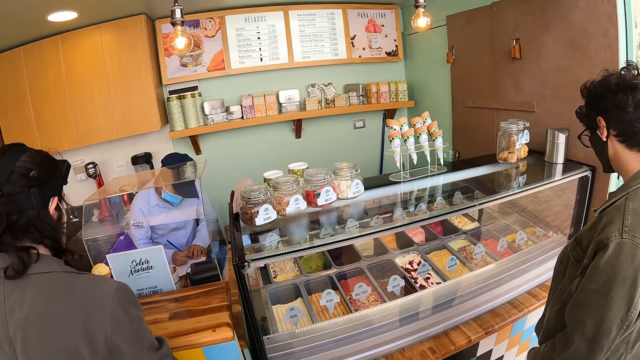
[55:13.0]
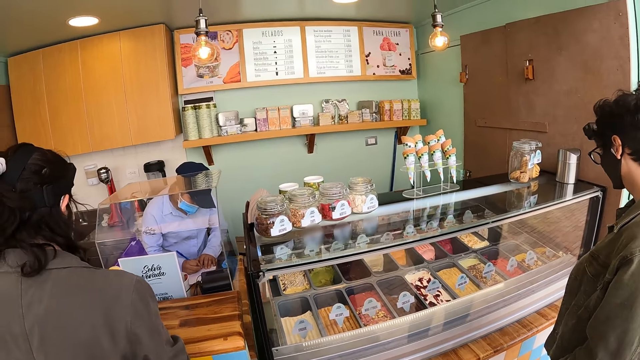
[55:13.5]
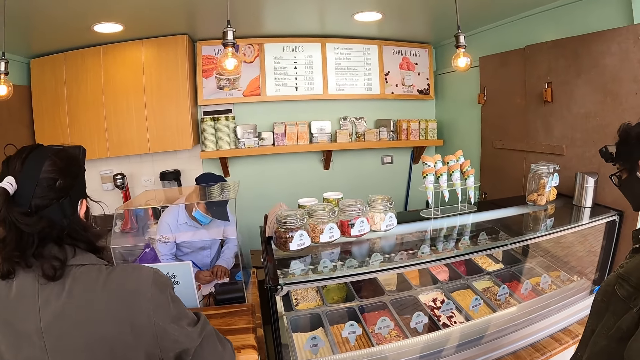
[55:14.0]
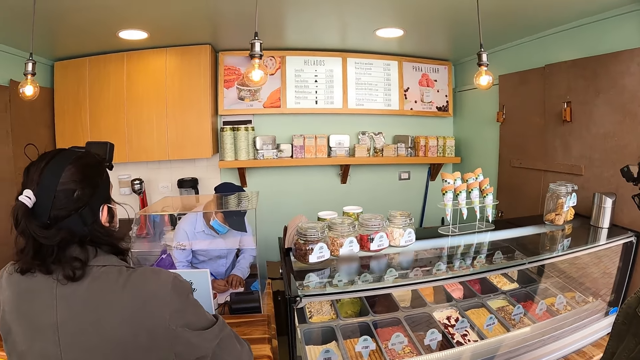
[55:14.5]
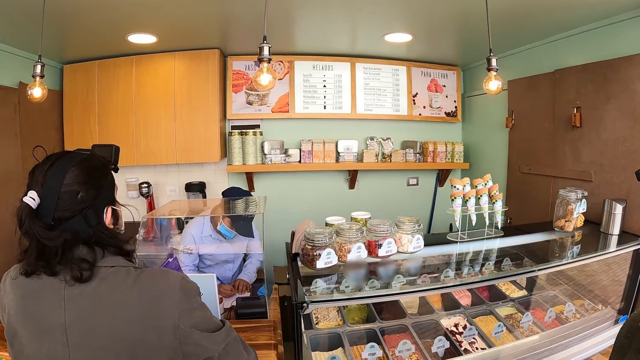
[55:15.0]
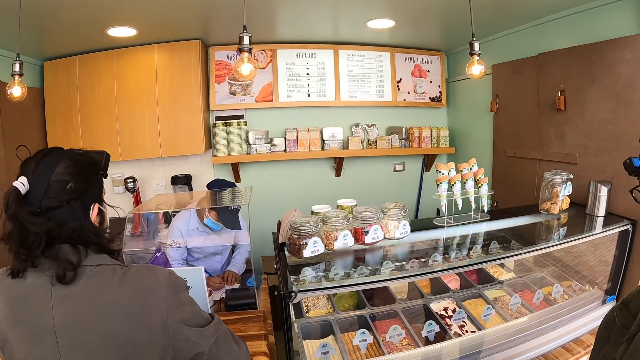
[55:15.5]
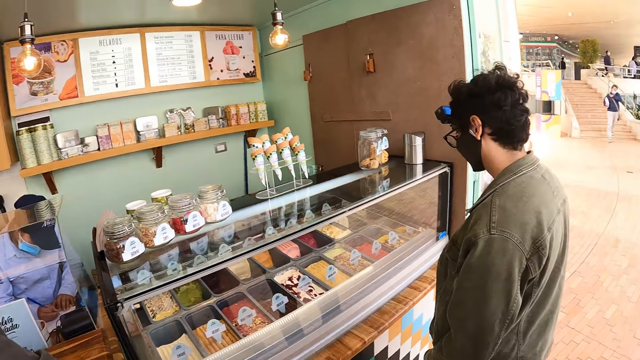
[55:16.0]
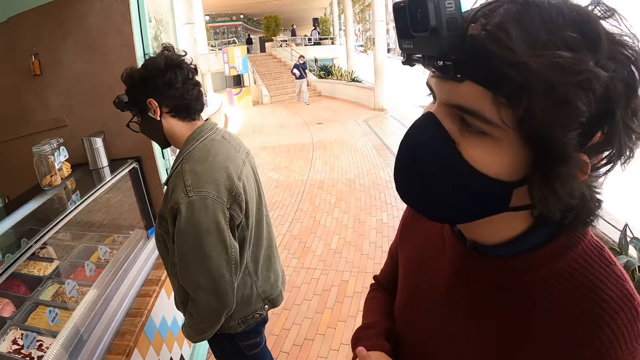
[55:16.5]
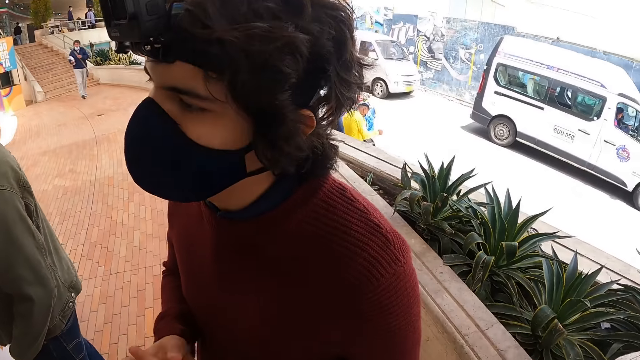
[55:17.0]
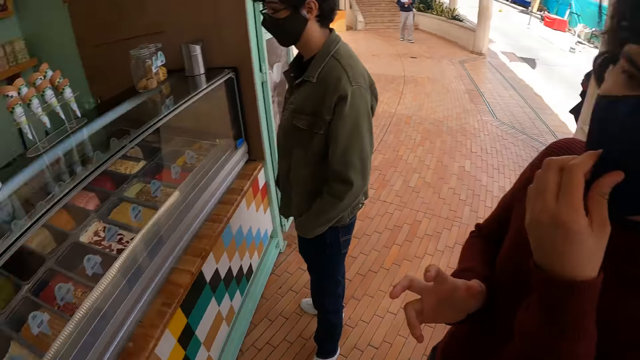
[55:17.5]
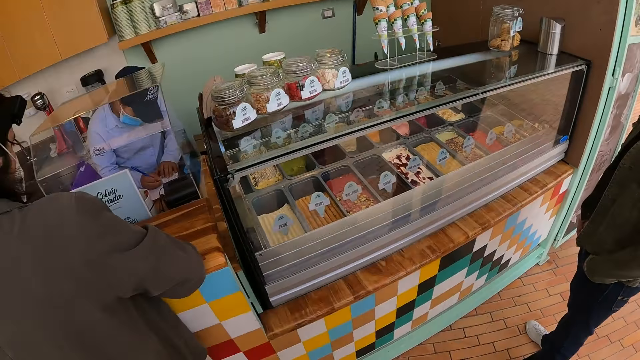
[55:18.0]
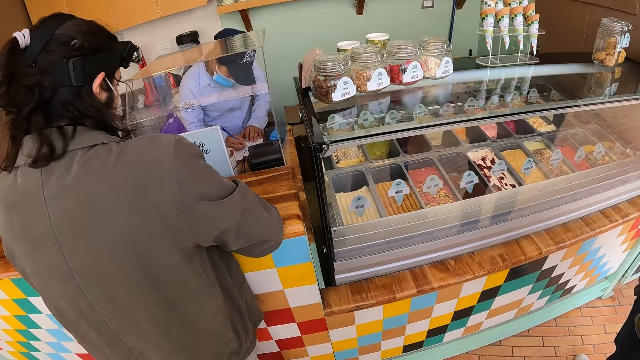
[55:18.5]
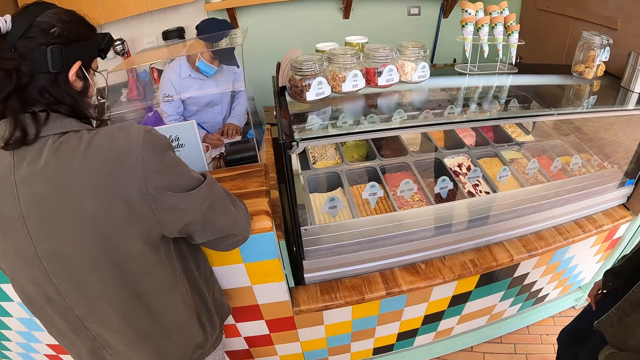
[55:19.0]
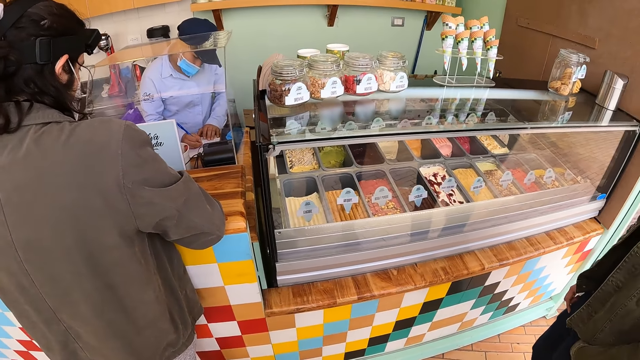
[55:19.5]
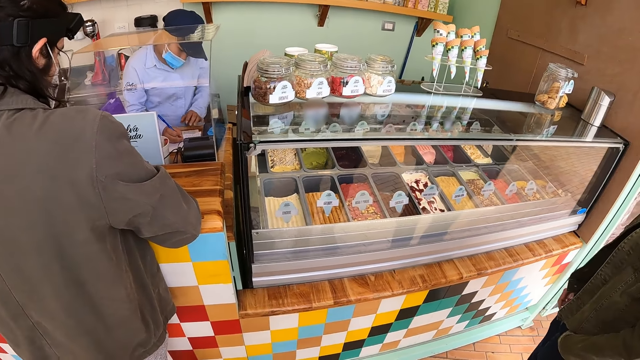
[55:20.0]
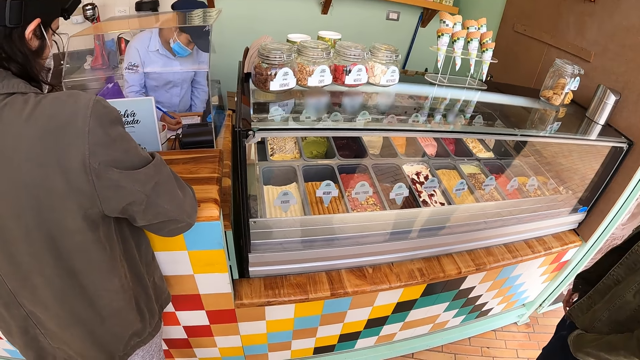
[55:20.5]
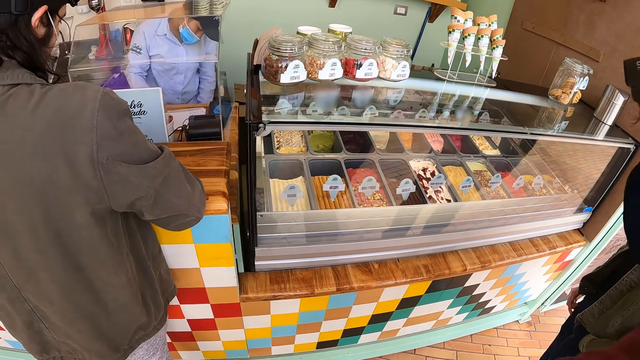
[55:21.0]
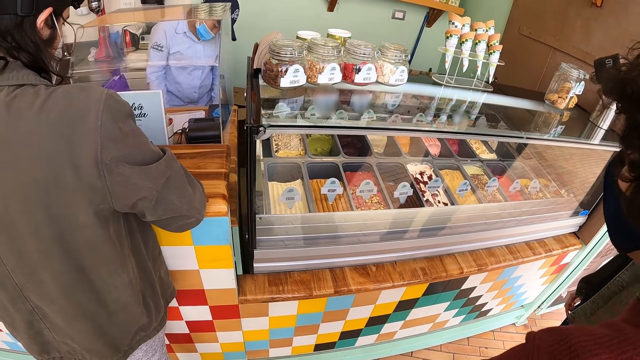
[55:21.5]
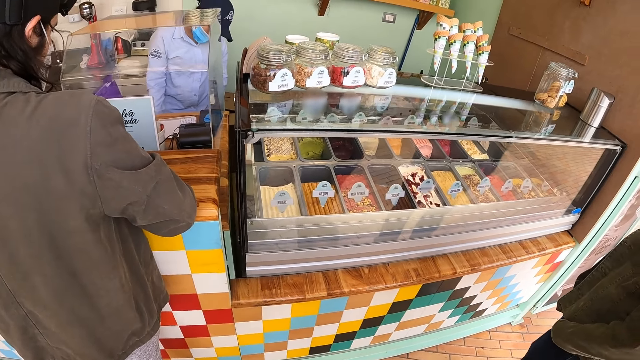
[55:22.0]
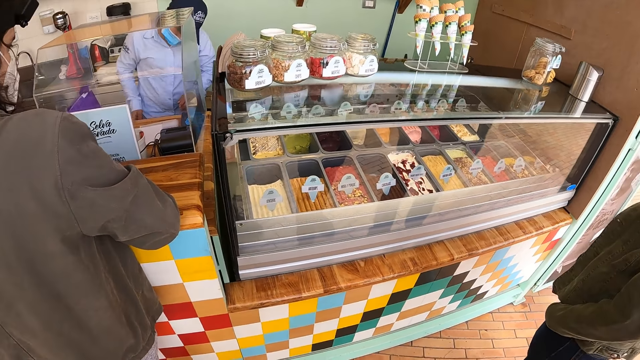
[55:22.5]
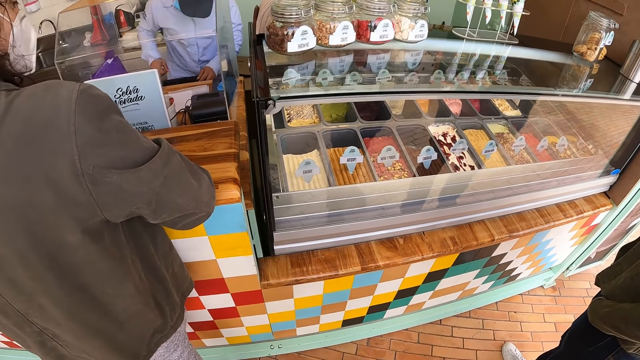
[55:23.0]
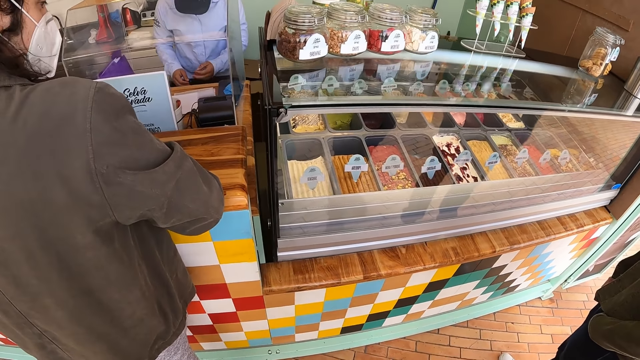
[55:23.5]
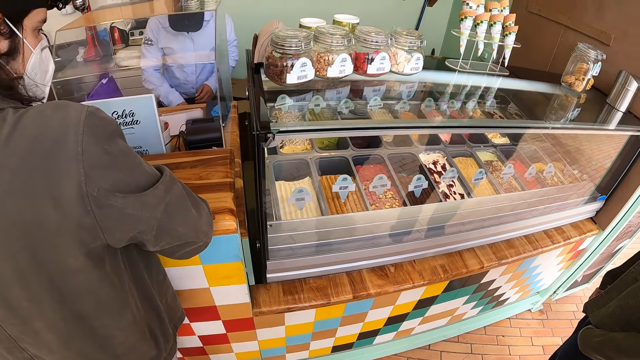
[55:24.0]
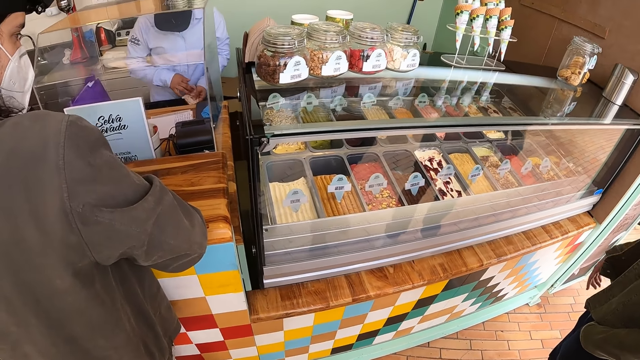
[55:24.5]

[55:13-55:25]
A man lifts a hand. The camera wearer views around the ice cream display counter.

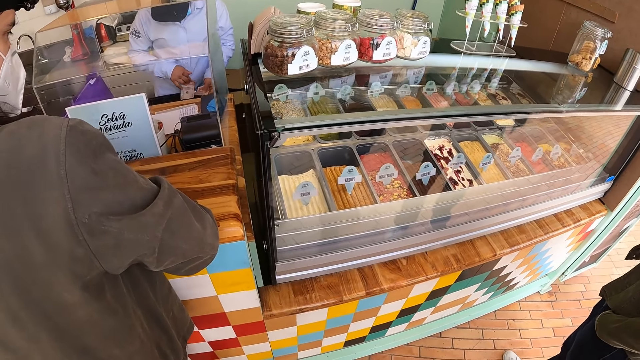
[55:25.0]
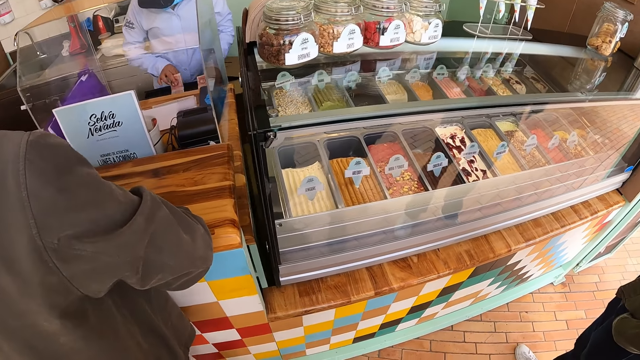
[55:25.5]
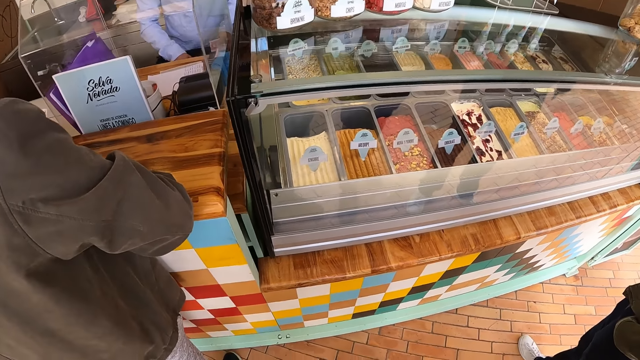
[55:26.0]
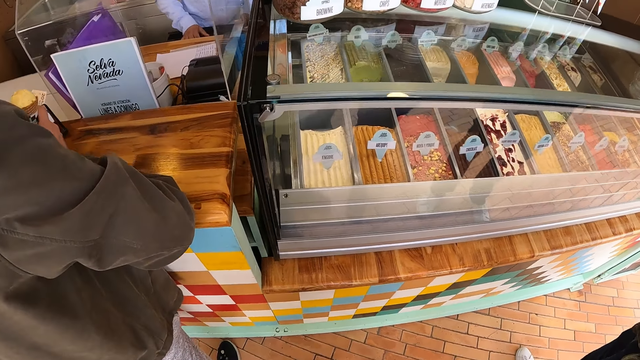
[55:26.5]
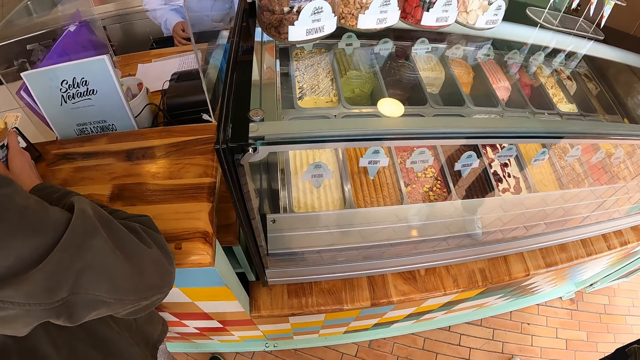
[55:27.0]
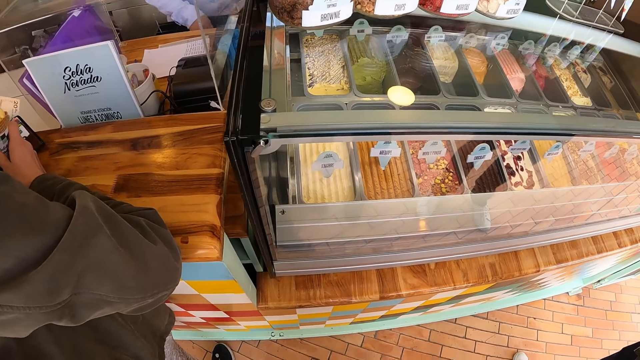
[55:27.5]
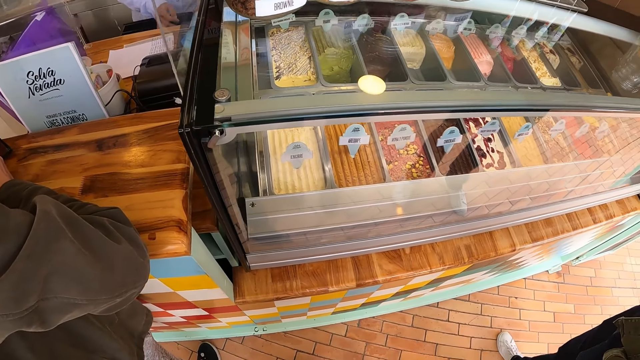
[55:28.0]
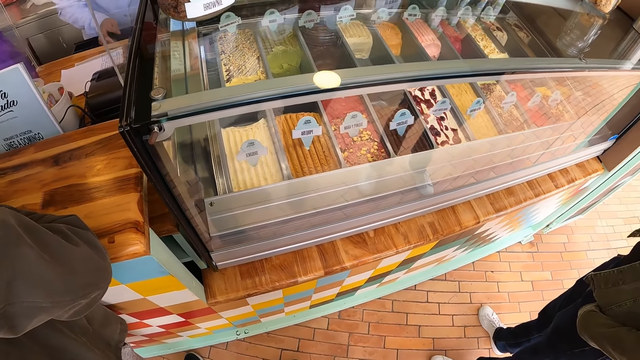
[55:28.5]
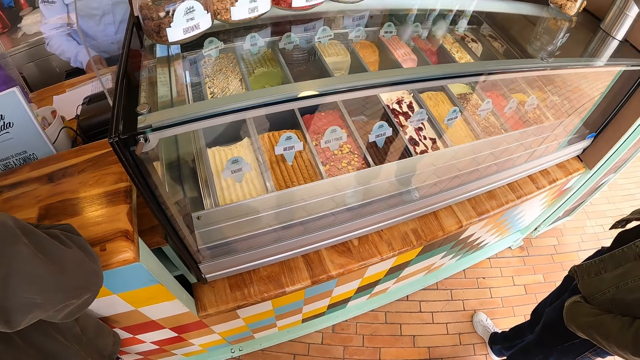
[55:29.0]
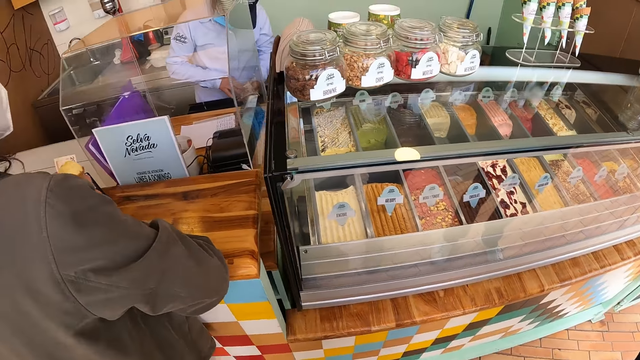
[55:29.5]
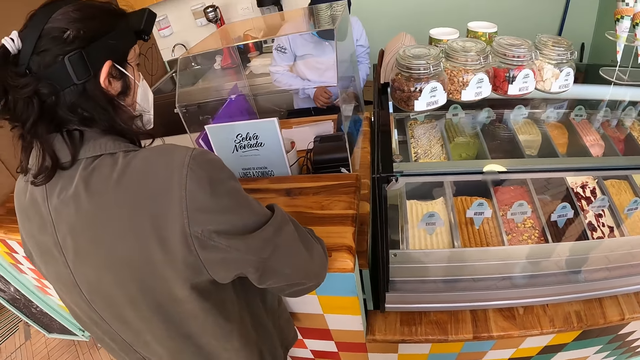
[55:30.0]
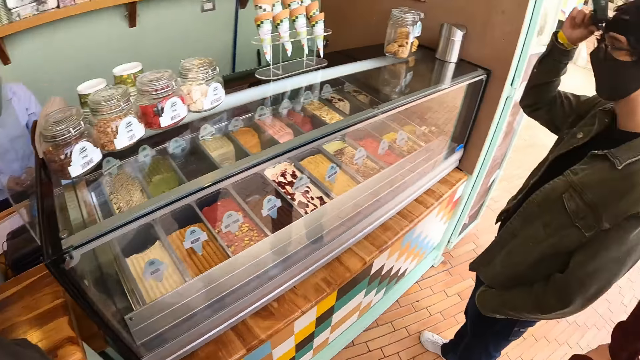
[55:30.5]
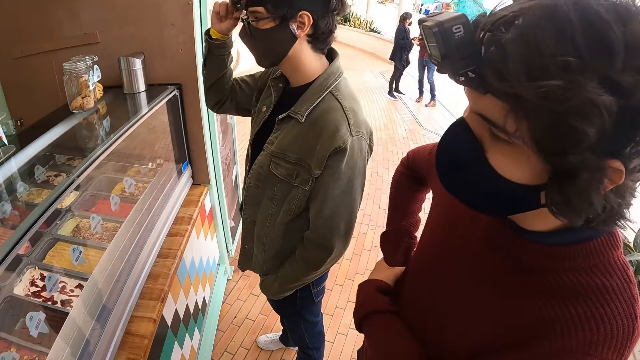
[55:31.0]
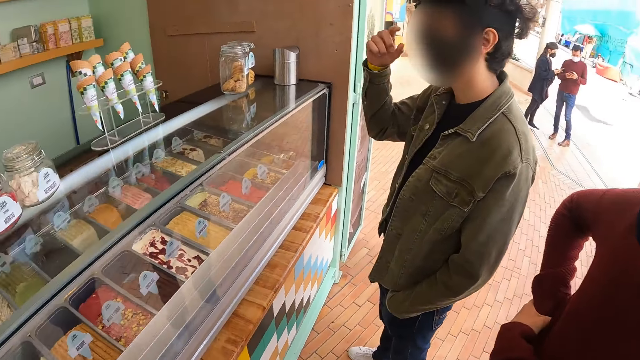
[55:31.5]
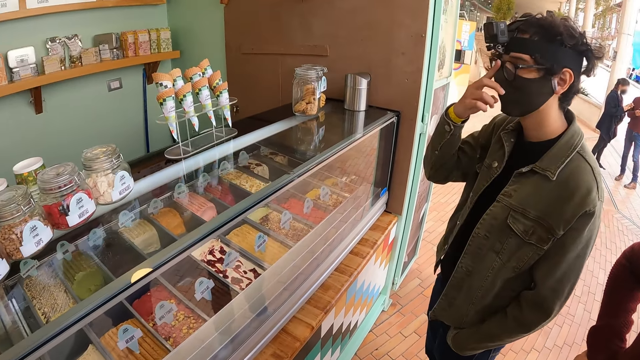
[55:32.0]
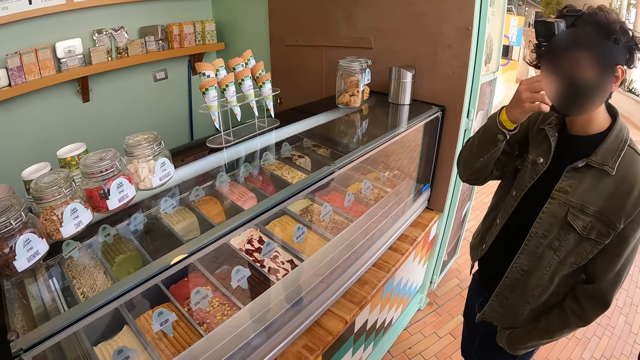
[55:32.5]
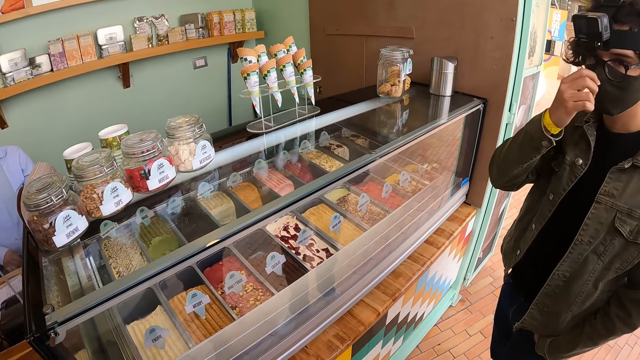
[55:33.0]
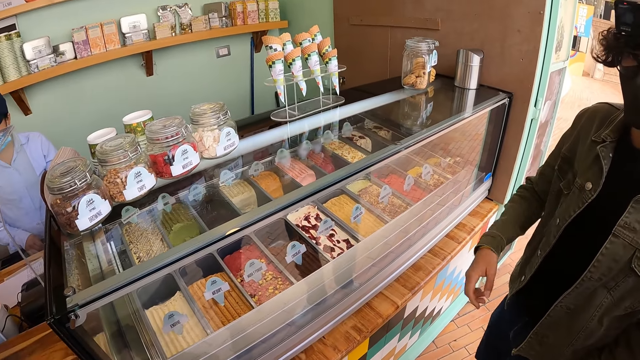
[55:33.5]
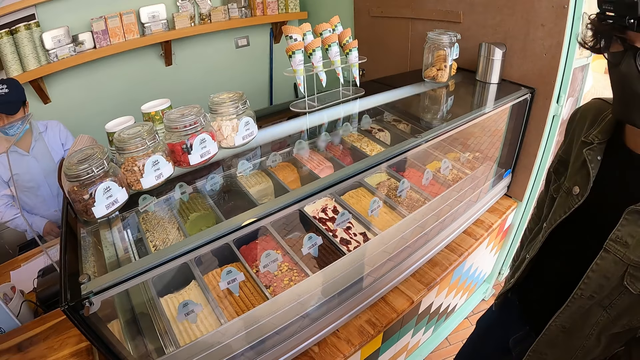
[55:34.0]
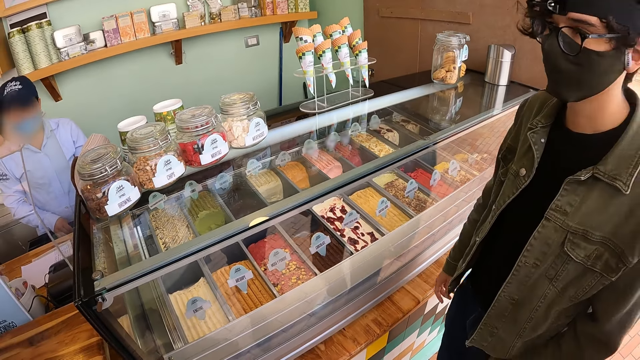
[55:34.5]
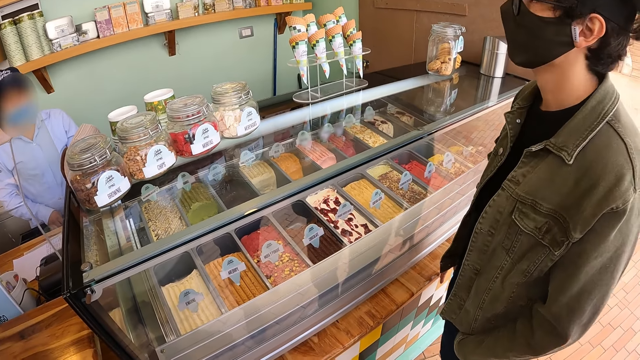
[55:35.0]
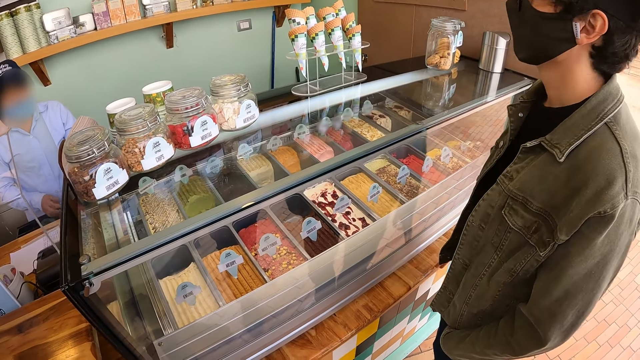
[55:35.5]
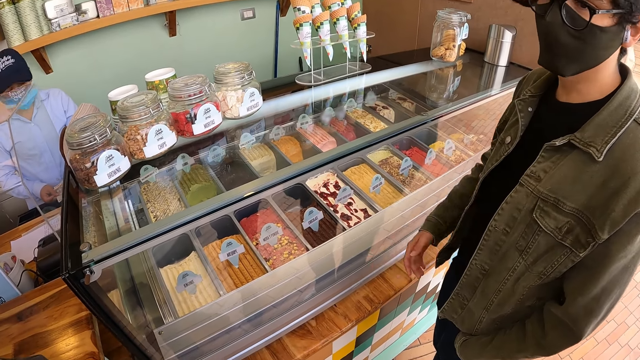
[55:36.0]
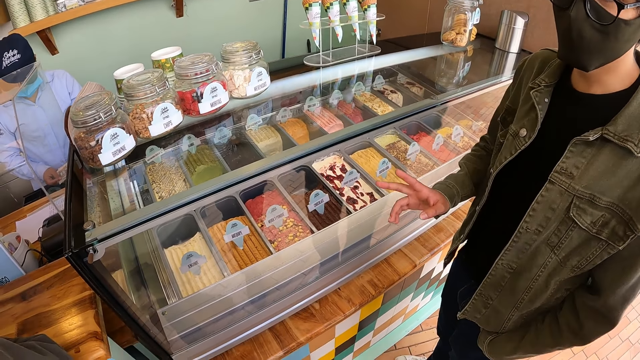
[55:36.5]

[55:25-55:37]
The camera wearer looks towards a man. They look around the ice cream parlor.
